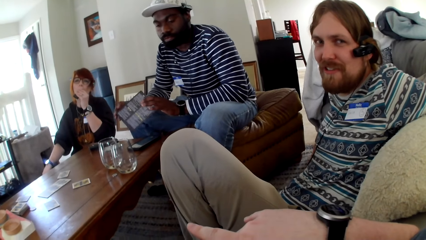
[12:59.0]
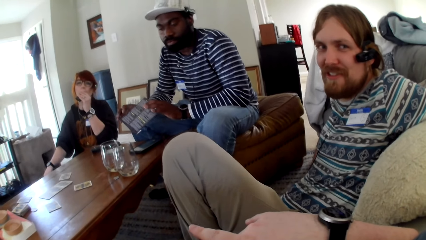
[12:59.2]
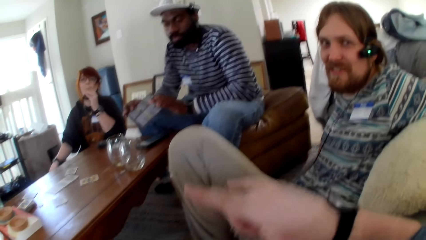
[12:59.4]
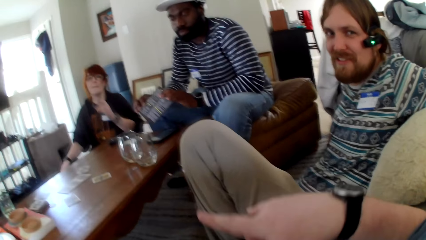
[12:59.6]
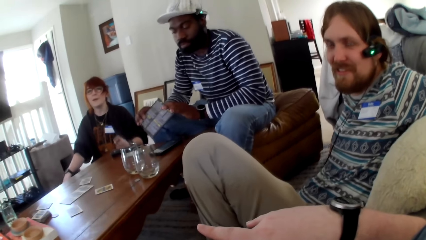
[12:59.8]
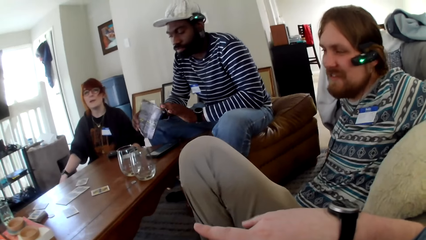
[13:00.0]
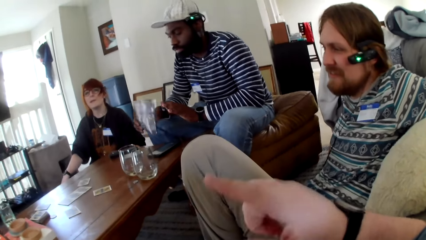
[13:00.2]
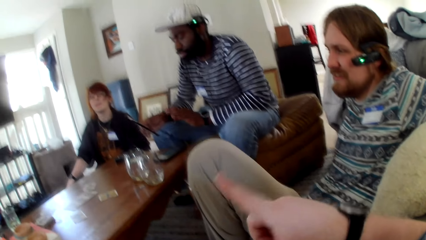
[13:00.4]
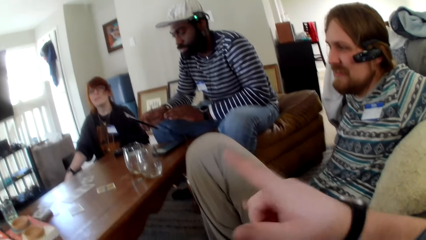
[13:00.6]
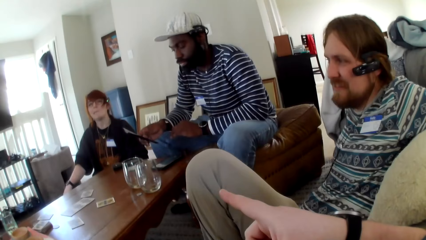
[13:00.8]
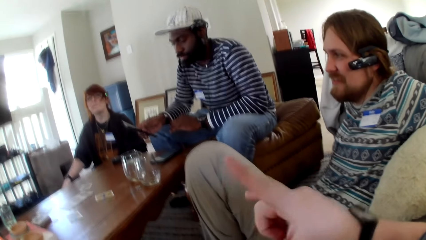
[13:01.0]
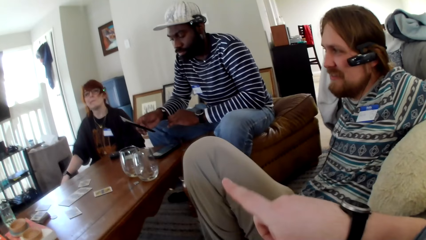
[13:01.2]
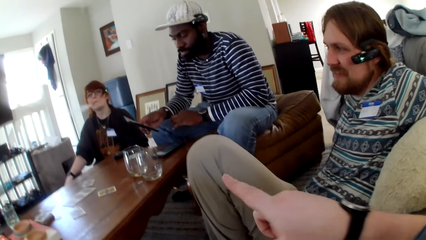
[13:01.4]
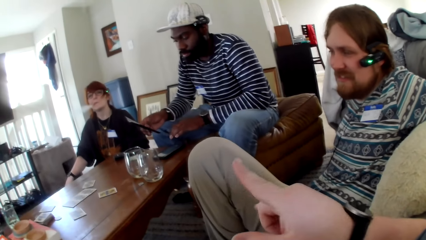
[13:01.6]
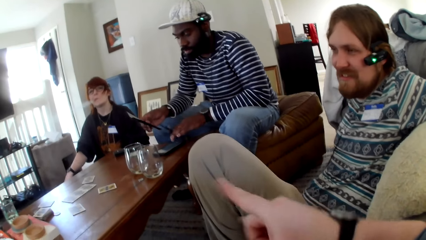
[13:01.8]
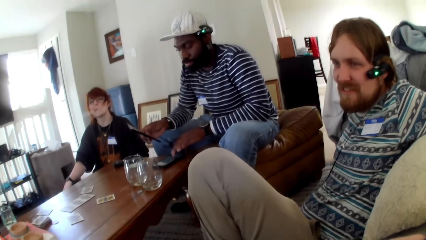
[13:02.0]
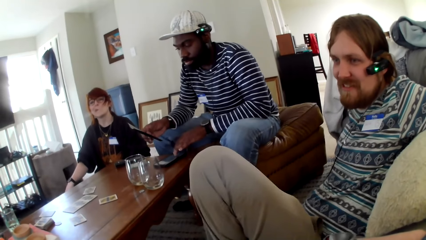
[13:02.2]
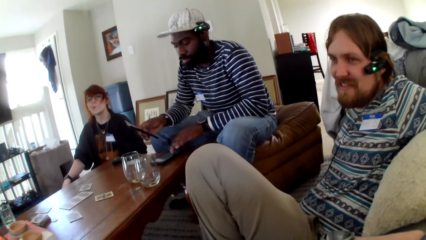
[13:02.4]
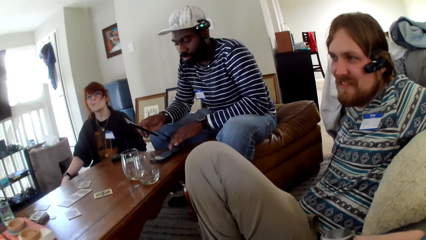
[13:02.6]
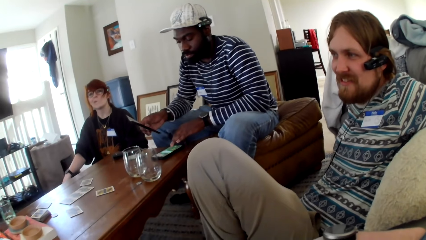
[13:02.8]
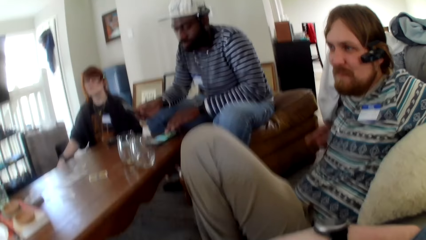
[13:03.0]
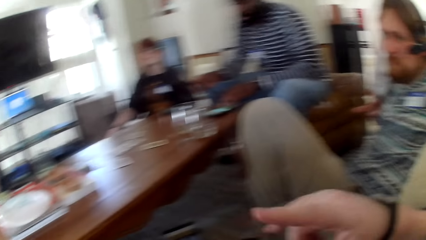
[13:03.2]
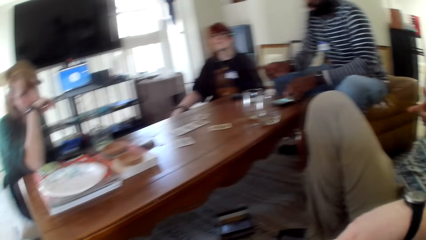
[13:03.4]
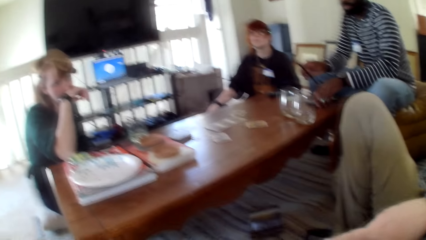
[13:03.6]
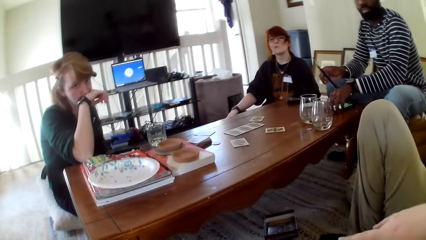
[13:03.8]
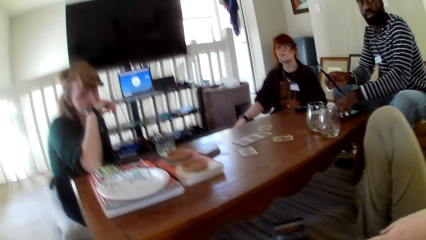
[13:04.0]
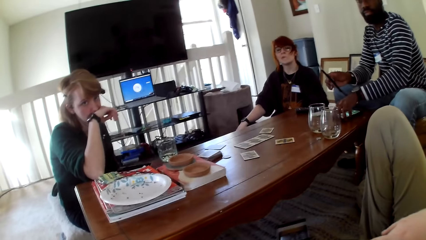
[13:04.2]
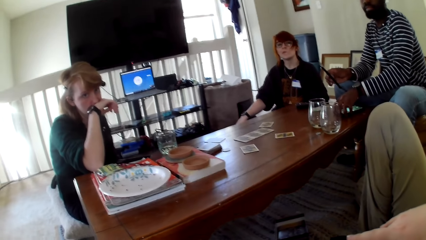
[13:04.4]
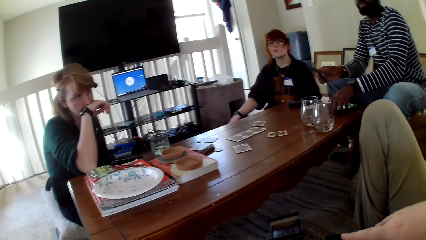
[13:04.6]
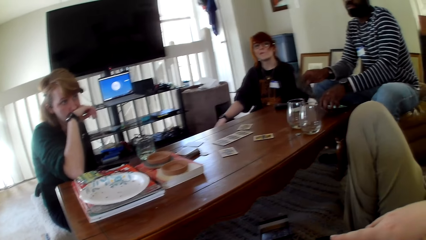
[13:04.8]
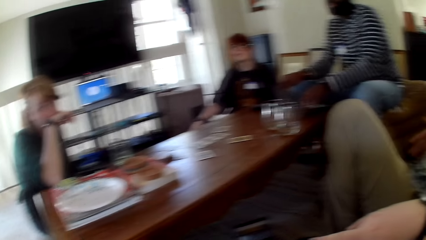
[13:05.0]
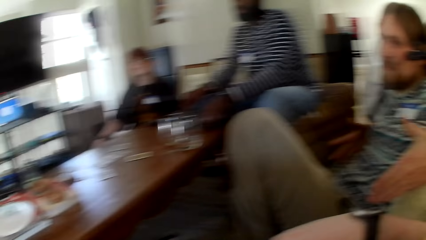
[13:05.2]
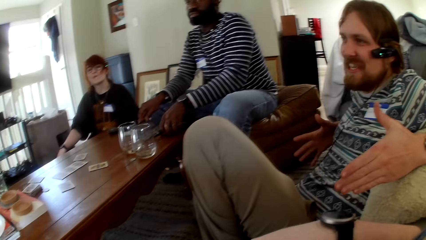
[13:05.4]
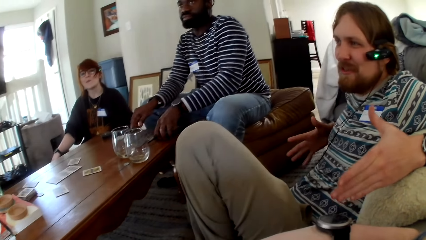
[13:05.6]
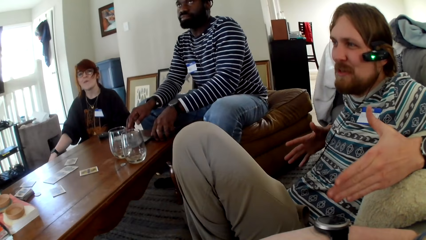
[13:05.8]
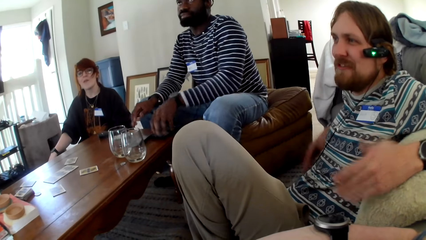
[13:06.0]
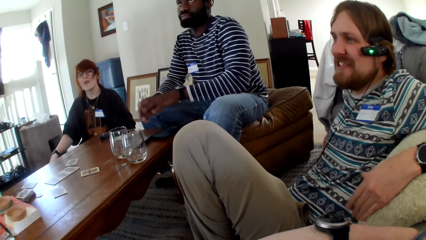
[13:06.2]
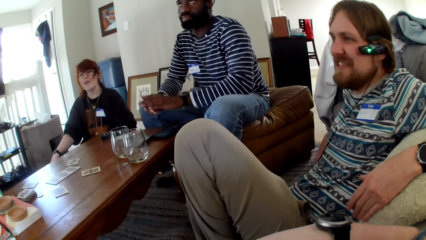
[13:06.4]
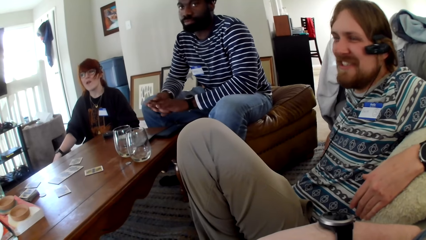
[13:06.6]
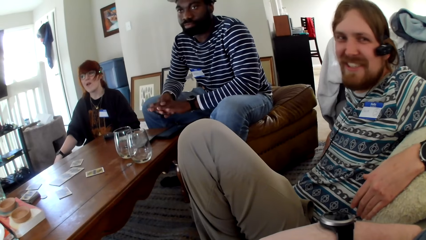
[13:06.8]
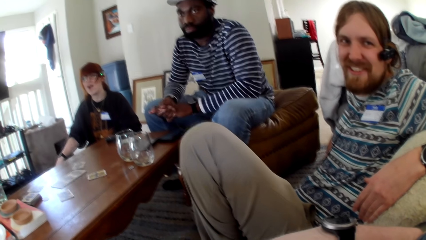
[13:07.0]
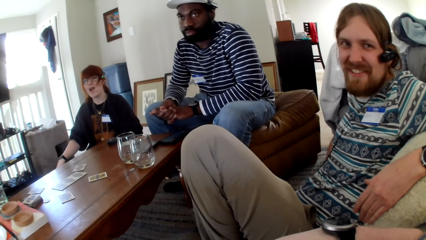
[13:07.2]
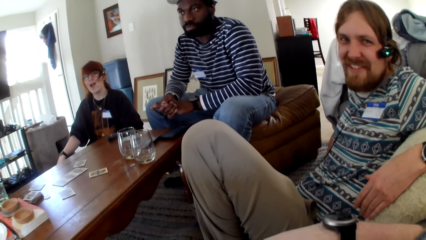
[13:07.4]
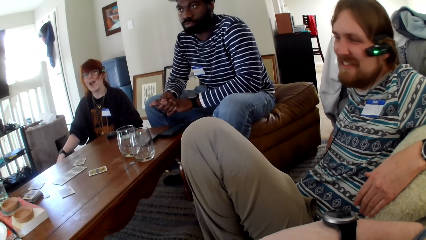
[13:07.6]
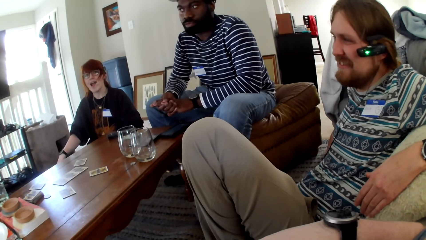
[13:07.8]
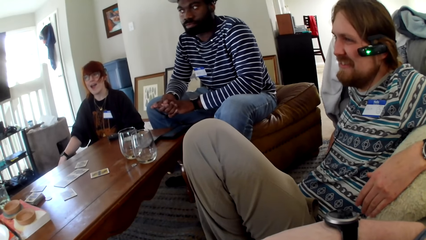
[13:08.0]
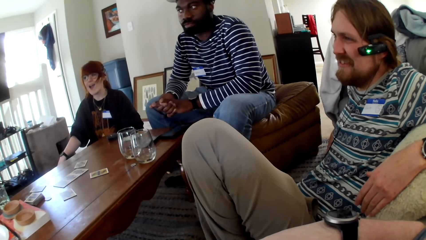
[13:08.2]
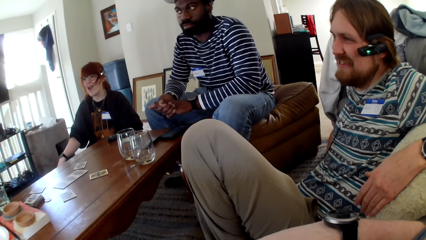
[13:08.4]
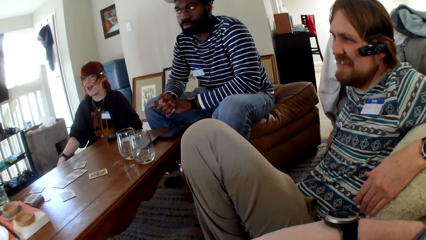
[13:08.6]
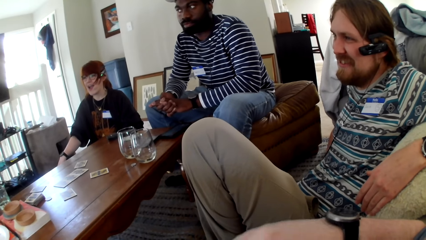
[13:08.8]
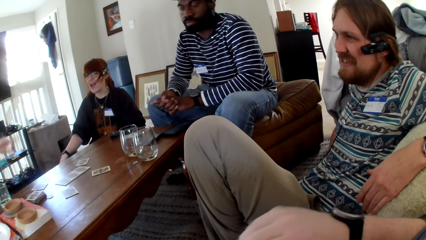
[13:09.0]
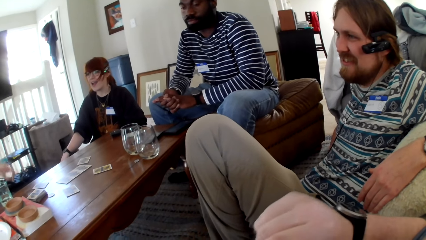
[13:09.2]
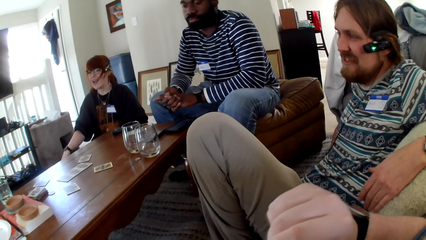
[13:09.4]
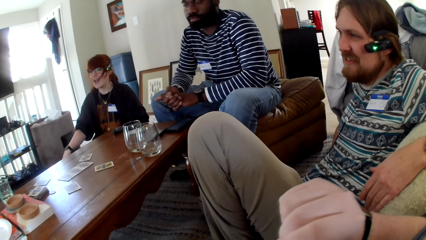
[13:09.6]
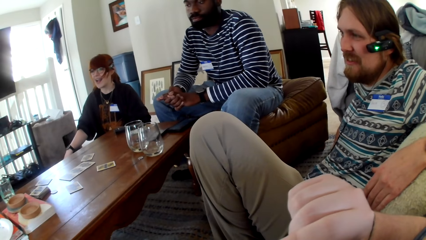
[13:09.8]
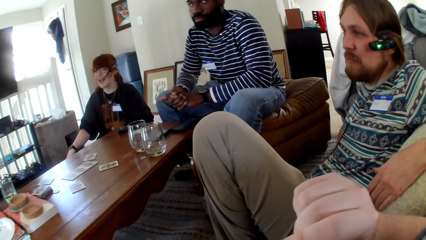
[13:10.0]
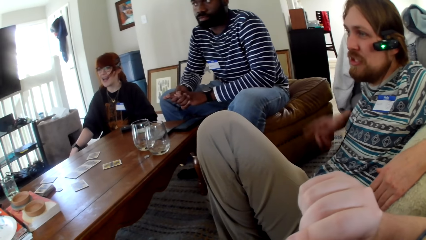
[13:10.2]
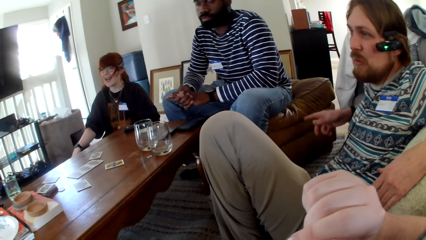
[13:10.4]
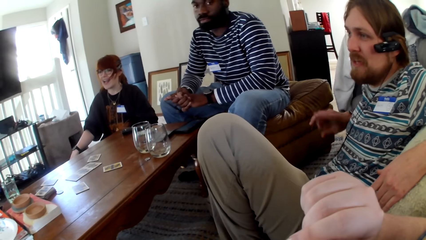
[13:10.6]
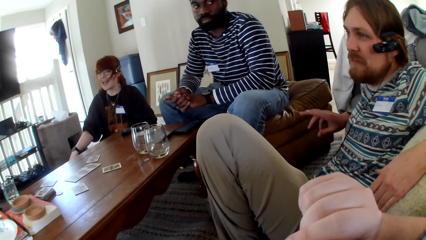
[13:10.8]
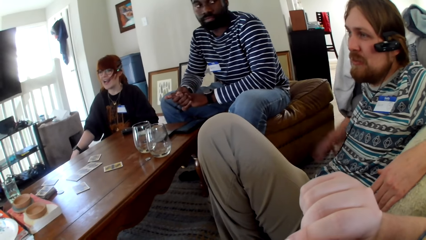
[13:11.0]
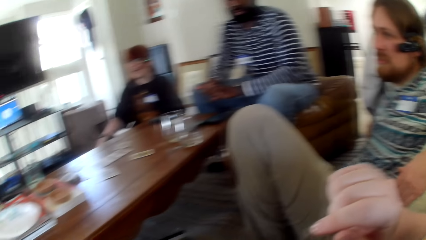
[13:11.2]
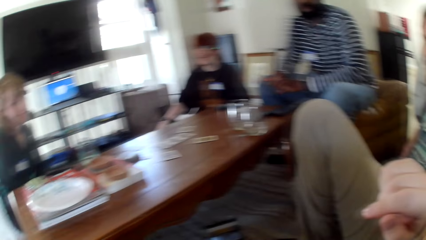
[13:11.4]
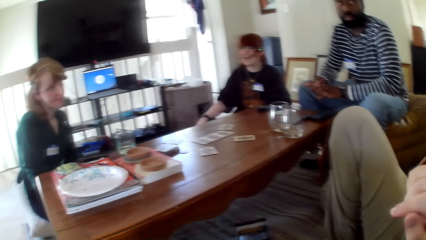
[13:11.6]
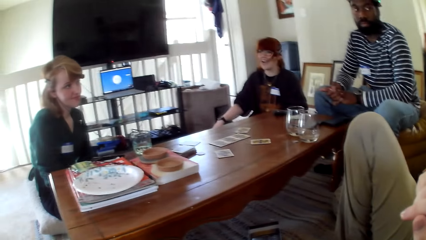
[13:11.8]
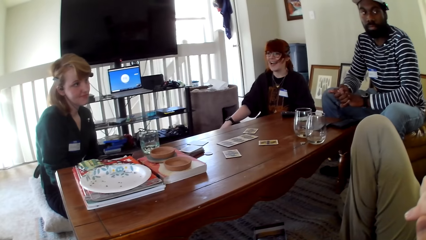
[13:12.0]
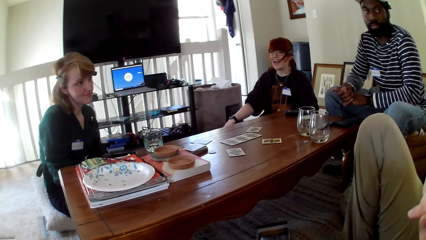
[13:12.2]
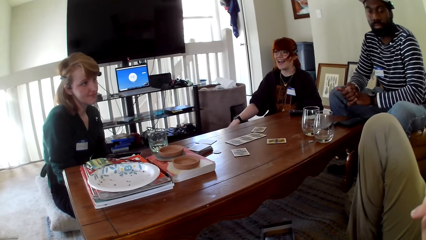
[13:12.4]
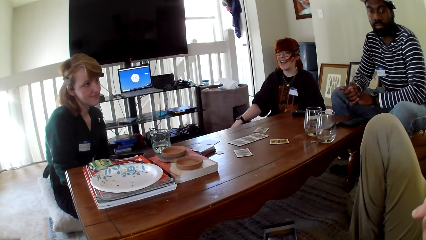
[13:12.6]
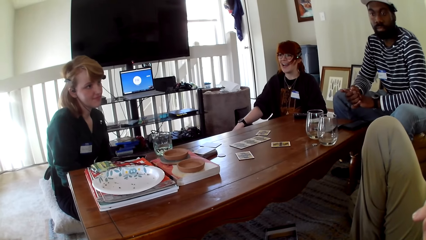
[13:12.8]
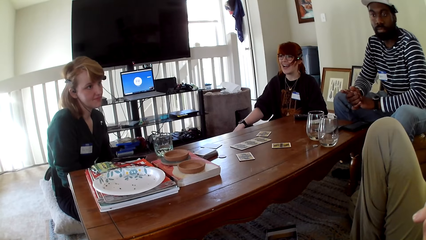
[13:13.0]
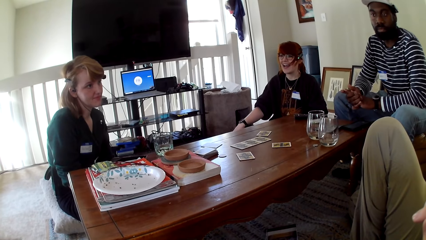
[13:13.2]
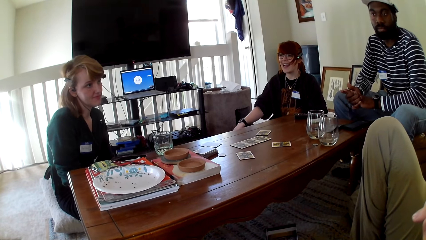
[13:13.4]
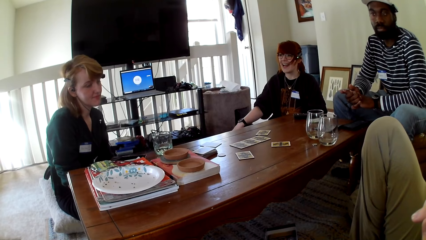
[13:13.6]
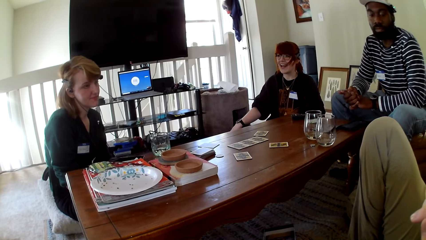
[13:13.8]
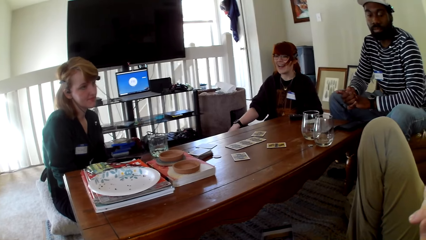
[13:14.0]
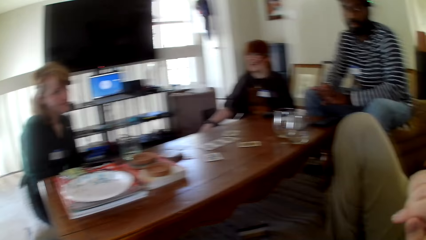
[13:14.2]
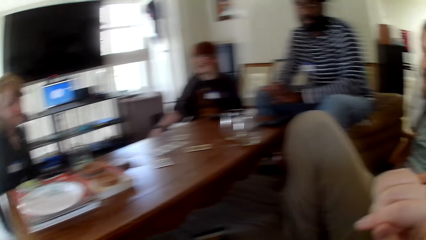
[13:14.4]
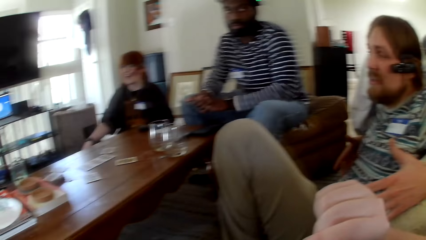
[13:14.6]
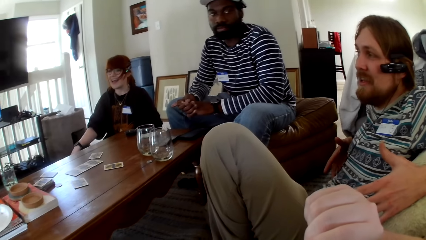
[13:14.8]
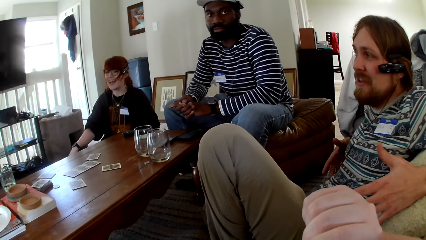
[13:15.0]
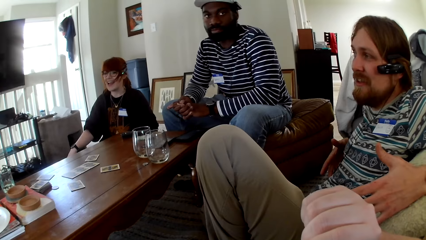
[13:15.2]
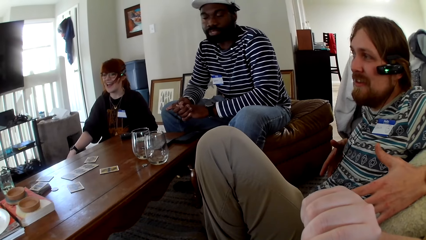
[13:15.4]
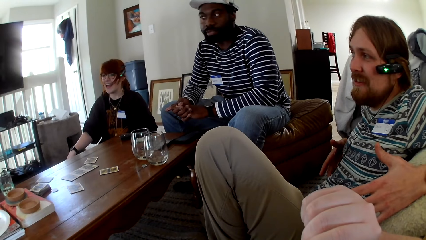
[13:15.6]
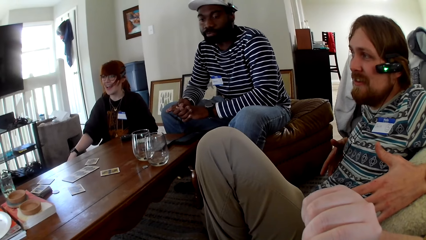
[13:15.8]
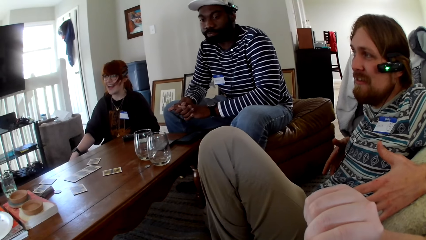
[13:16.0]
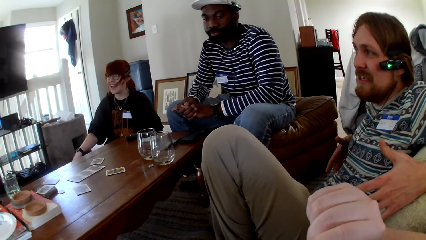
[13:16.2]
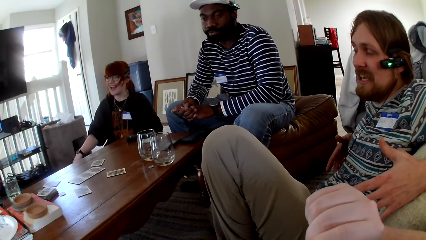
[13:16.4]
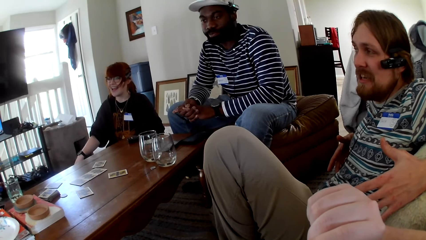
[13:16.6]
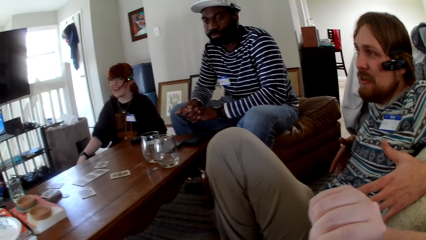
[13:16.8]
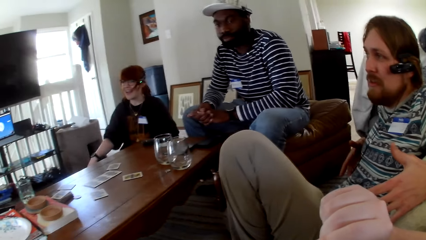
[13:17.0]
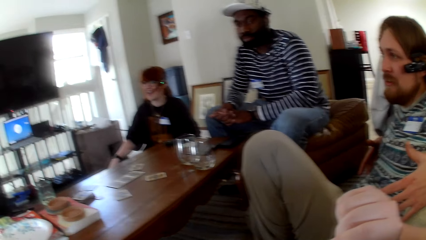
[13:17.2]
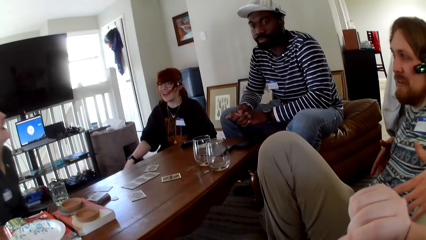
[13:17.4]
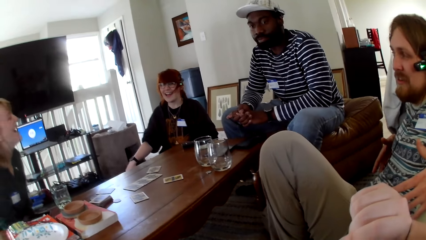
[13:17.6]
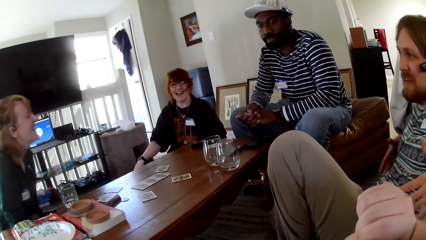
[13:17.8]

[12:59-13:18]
A man flips the pamphlet. A person touches a card. The camera wearer gestures his hand. The man operates the phone on the table and lifts the phone. Another man gestures his hands. The first man puts the pamphlet on the table, puts the phone on the table, and holds his fingers. The other man gestures his hand and talks. The camera wearer raises a hand up.
